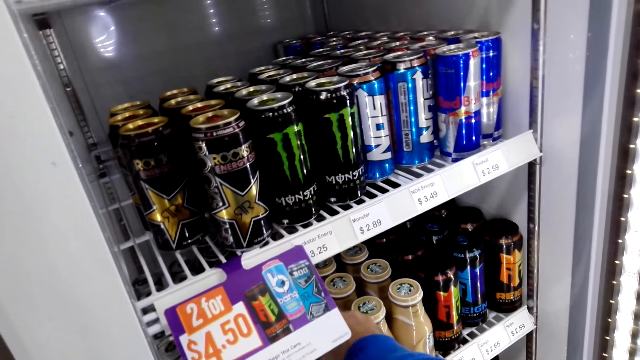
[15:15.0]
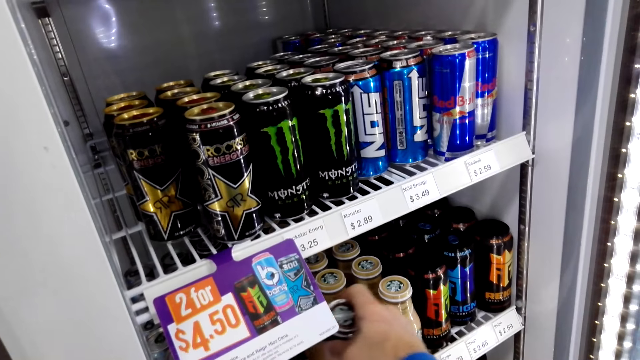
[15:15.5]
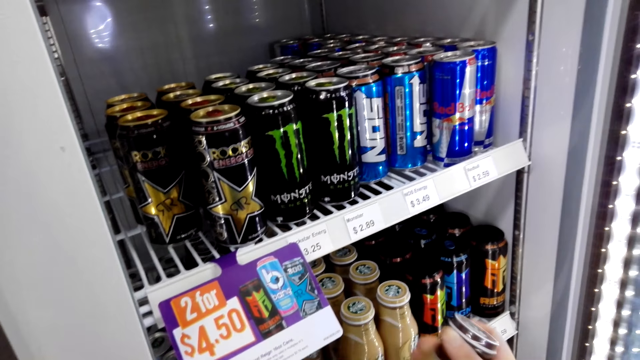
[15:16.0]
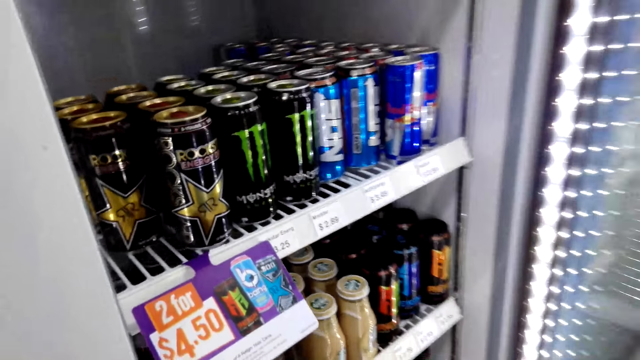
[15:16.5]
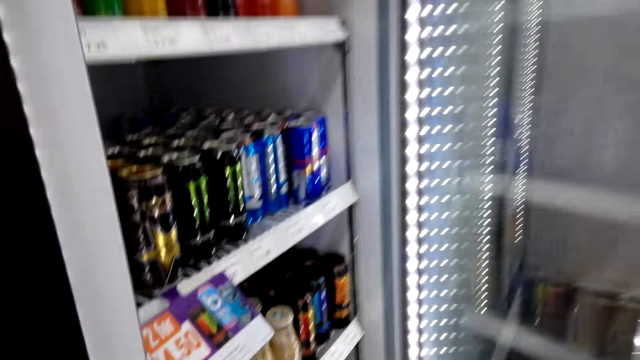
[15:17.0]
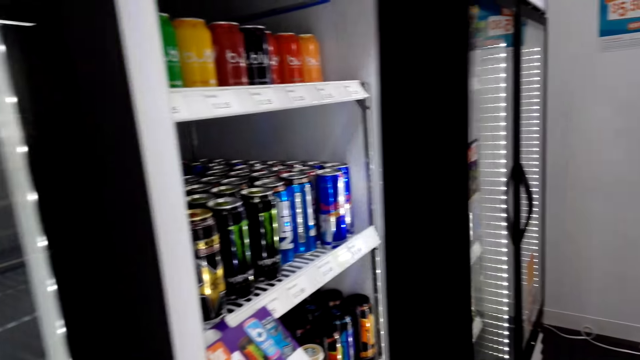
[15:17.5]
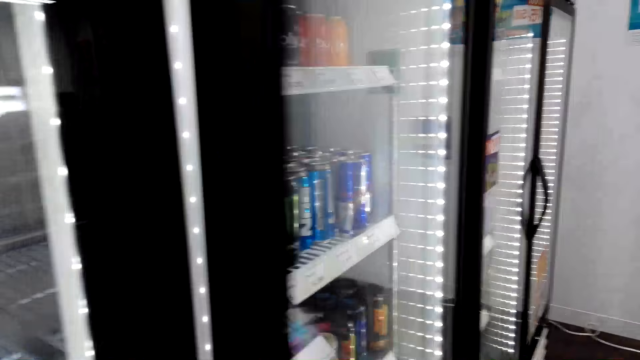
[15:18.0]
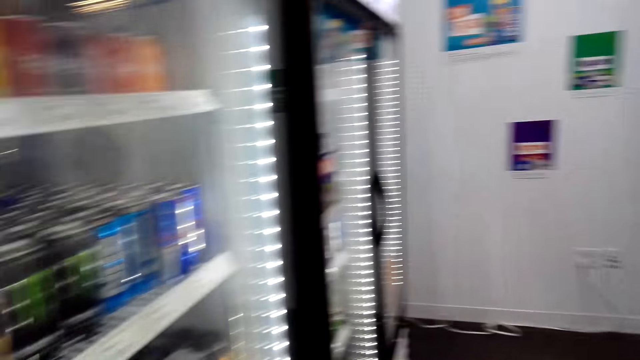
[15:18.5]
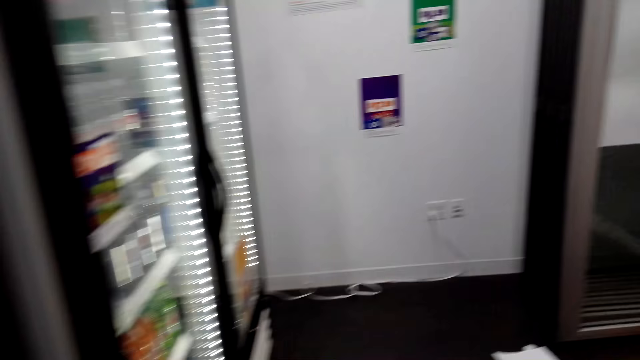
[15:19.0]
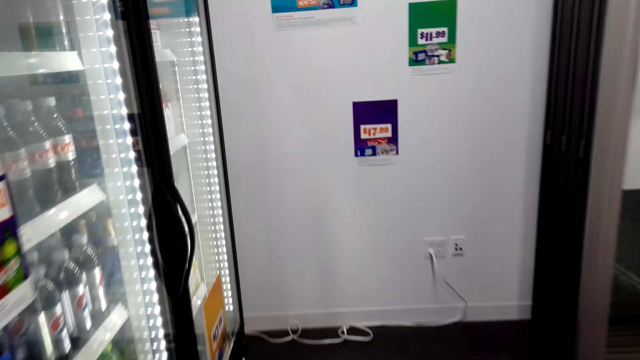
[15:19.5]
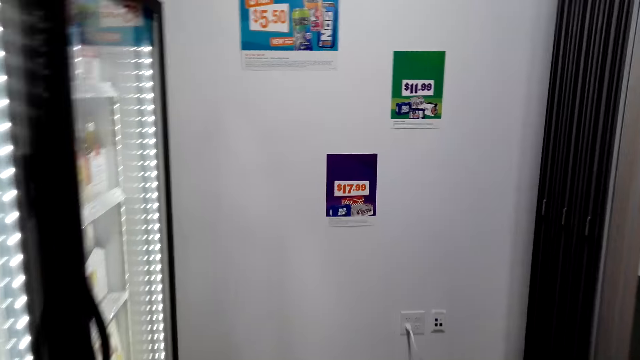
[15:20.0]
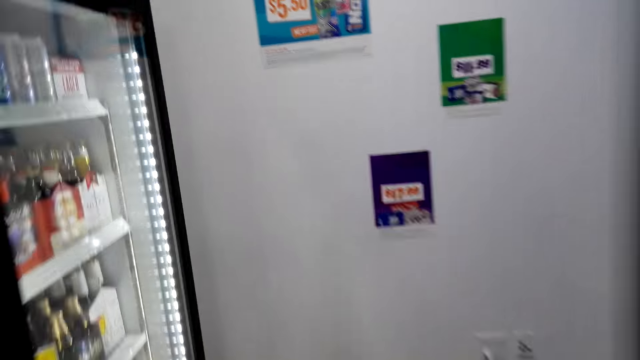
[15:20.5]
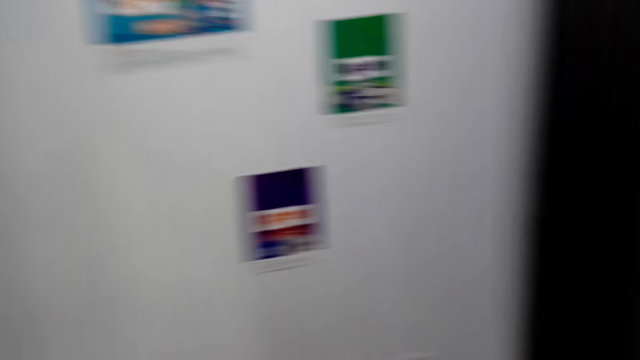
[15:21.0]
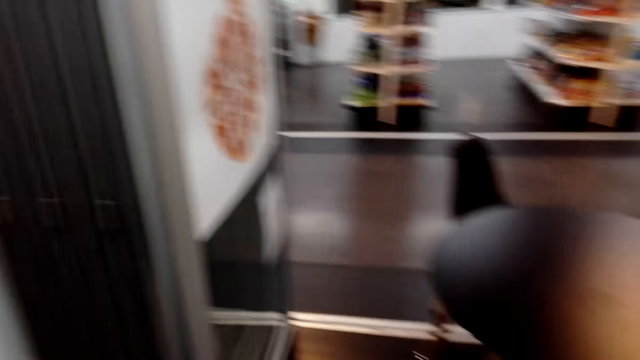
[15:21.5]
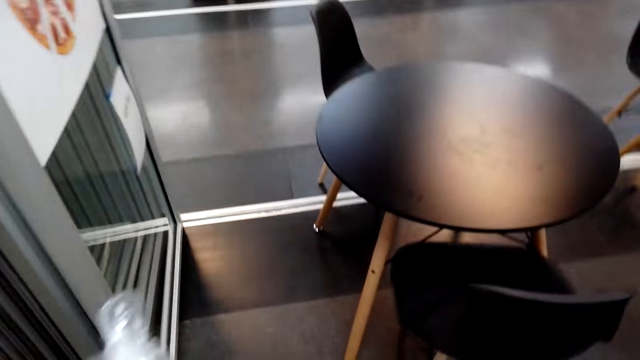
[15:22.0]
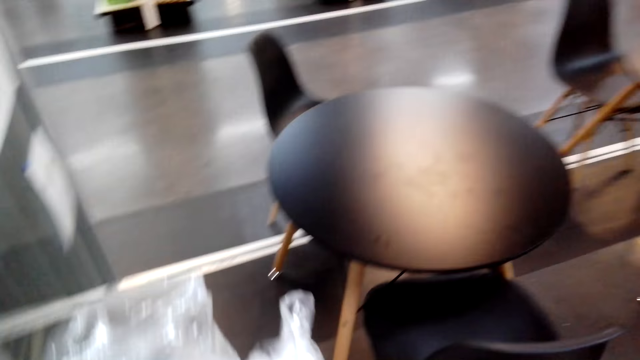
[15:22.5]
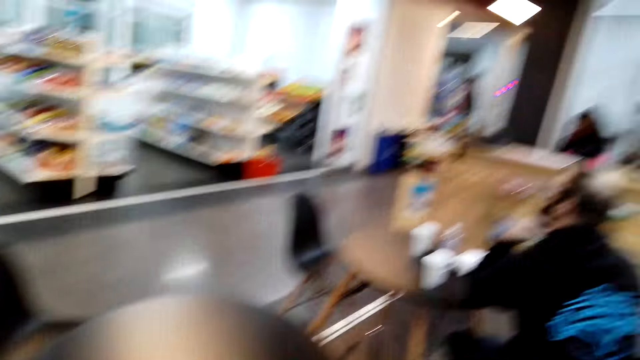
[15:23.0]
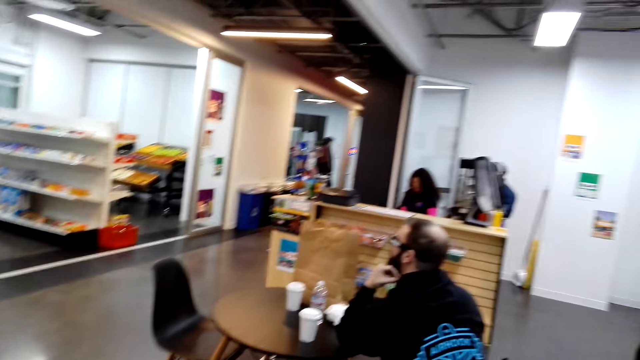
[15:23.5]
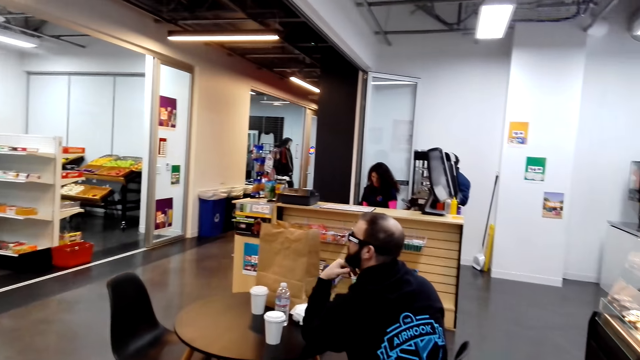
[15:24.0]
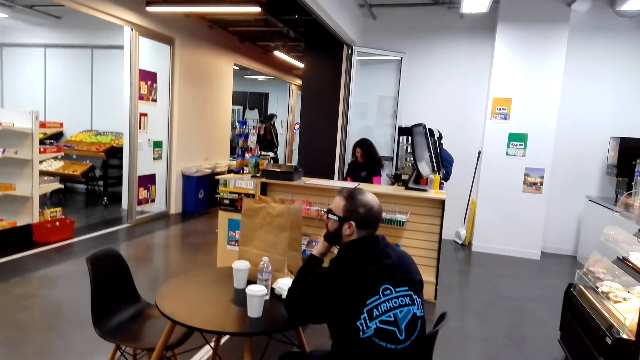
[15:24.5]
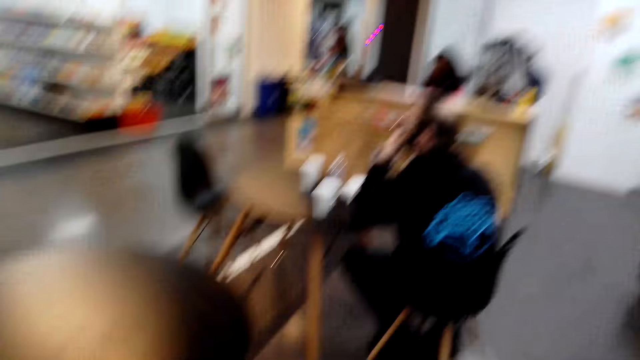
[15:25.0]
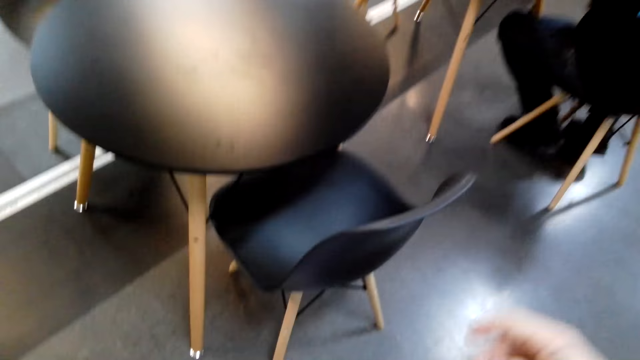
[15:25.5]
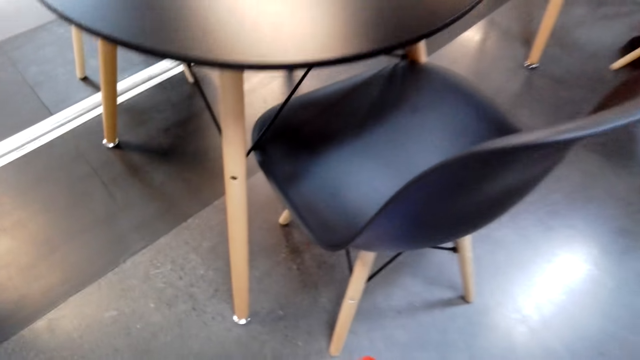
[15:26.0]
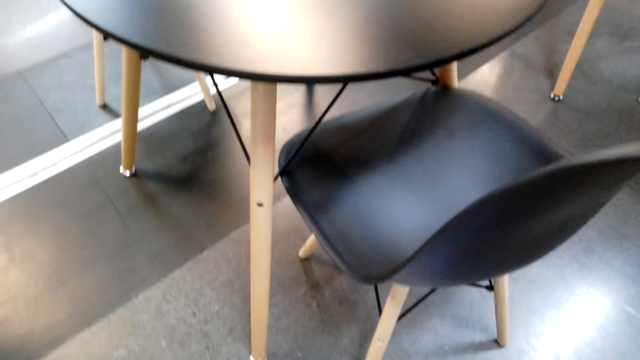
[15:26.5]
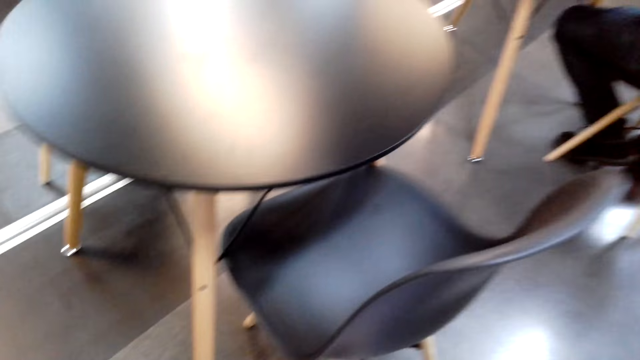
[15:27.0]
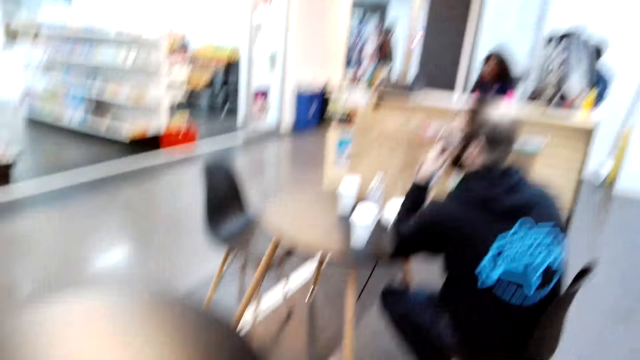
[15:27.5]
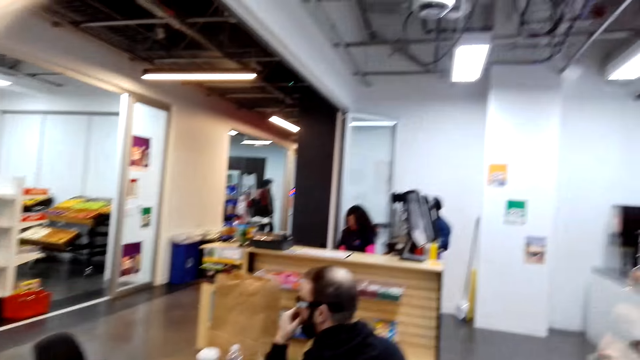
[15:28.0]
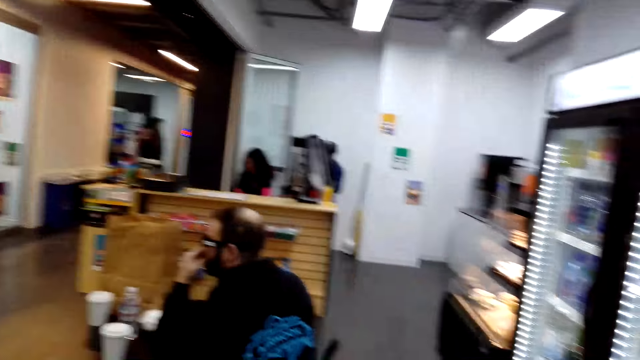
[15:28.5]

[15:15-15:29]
The camera wearer picks up the bottle of drink from the fridge. They close the fridge. They walk around the room. They look around.

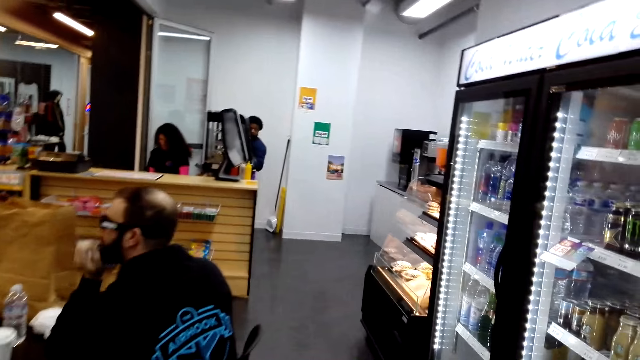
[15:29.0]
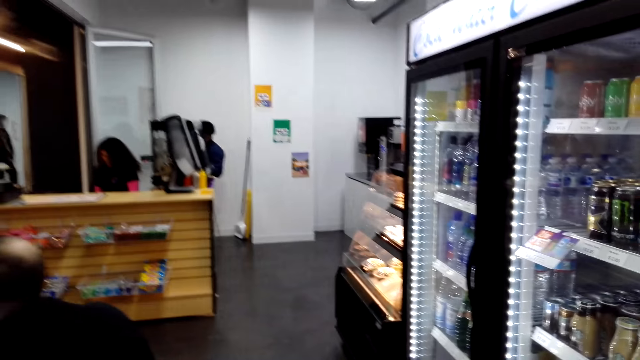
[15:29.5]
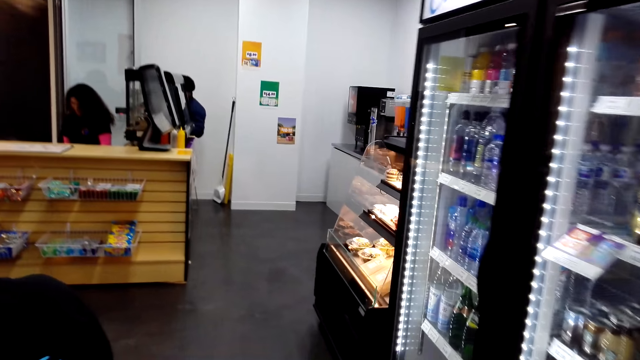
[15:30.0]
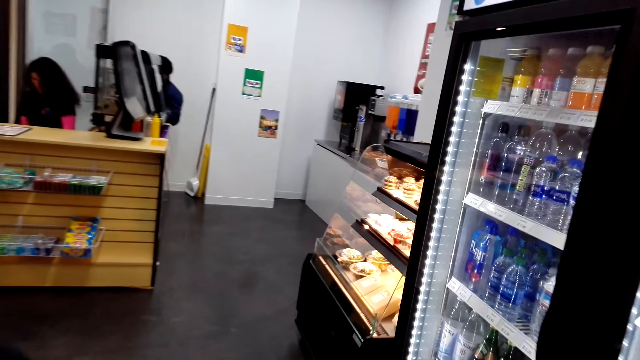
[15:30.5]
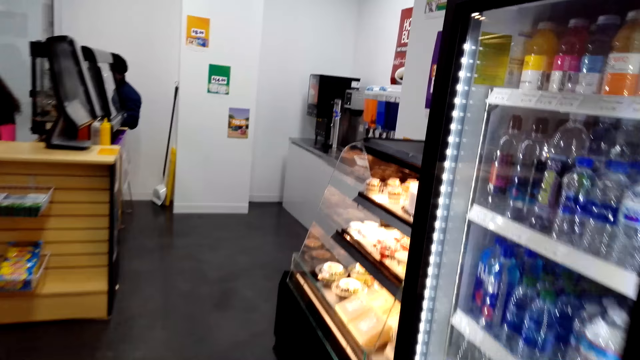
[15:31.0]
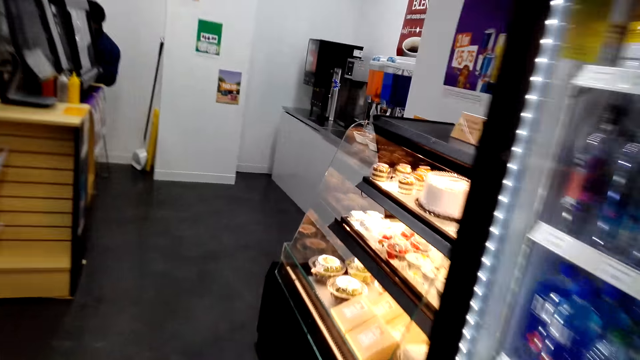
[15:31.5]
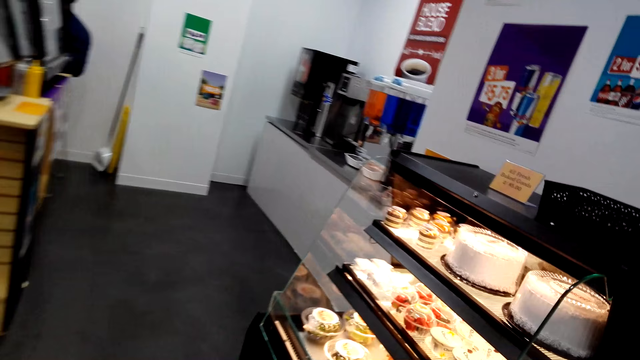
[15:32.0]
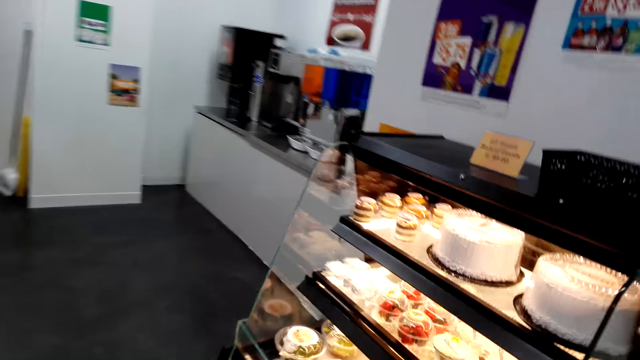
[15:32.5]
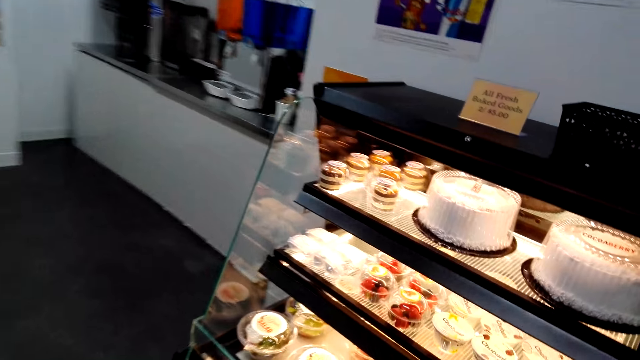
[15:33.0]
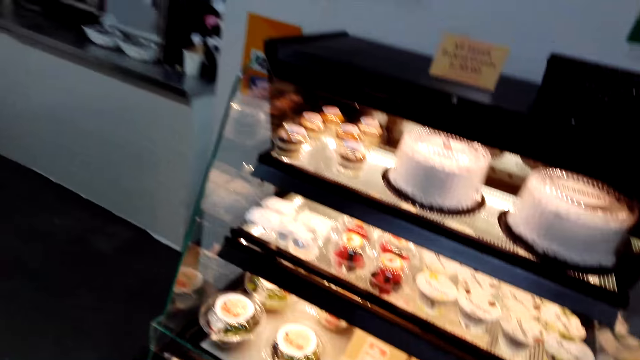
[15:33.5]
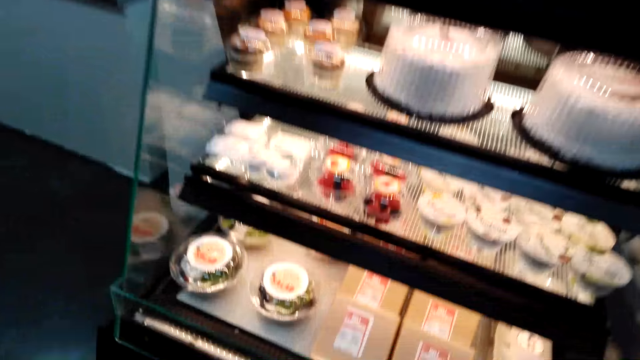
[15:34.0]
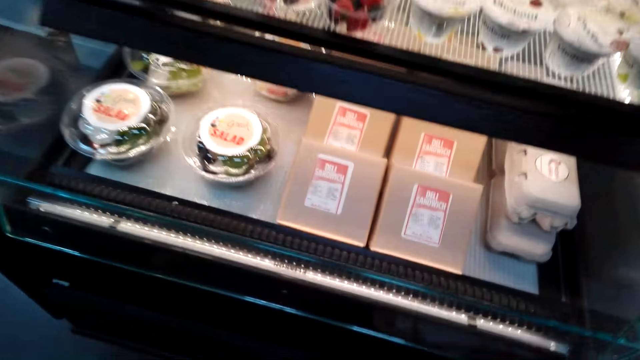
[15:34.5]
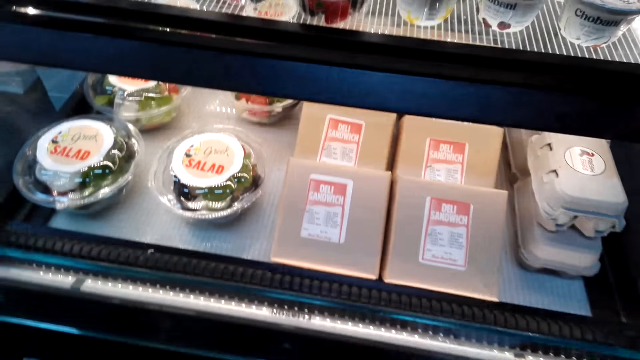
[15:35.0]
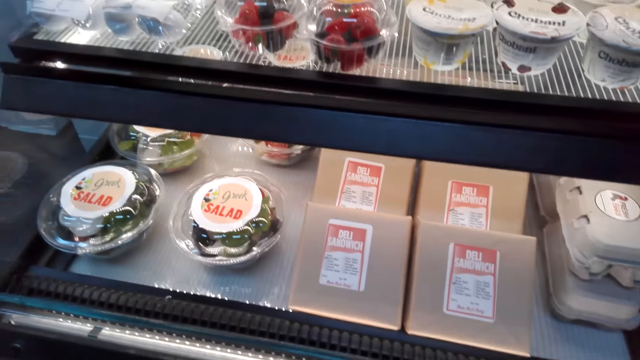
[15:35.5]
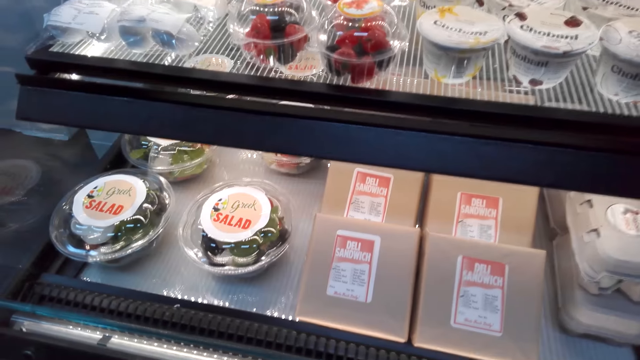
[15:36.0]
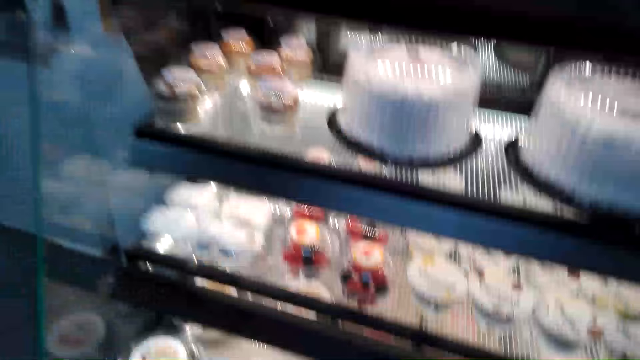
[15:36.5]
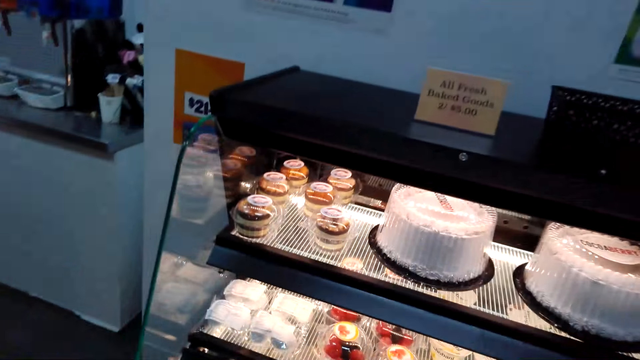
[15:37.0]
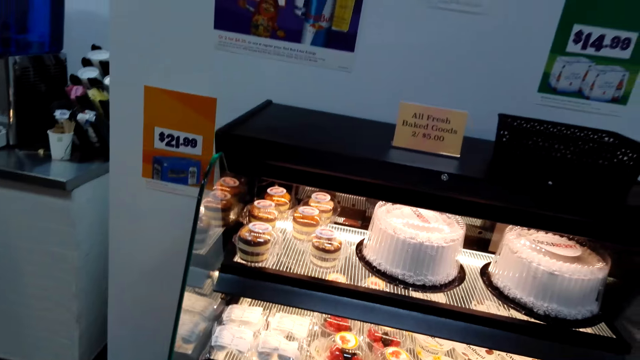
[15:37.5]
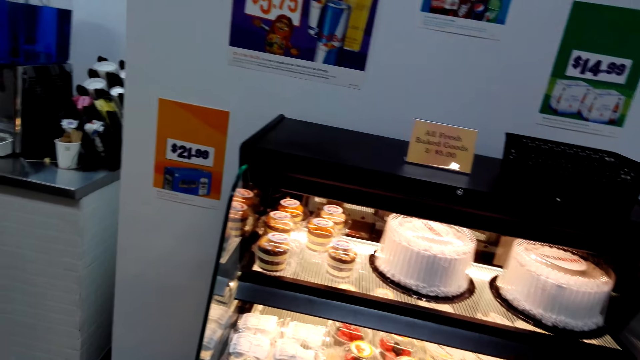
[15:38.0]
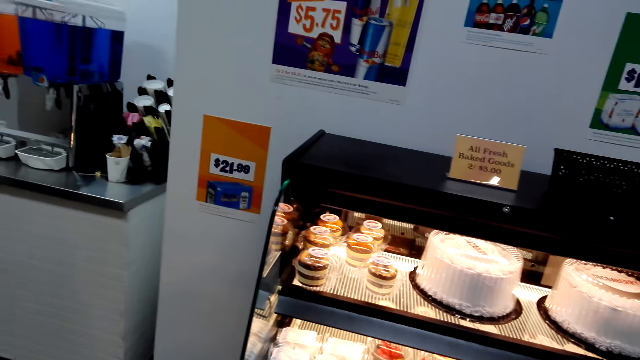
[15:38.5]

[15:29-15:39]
The camera wearer walks around. They look on.
